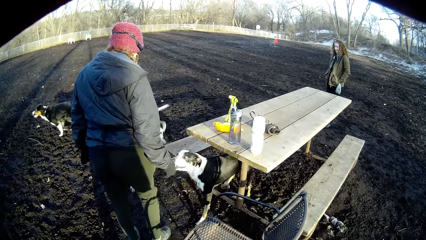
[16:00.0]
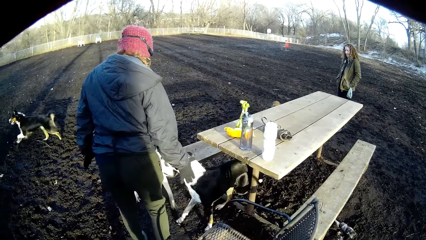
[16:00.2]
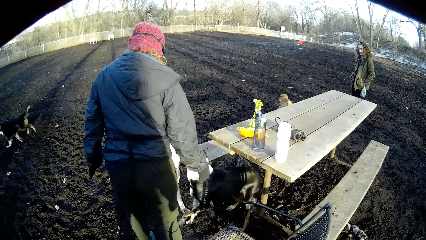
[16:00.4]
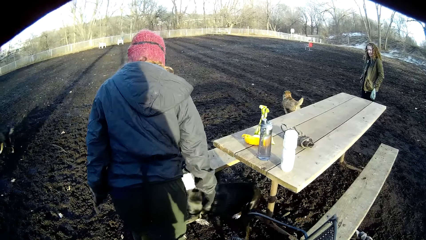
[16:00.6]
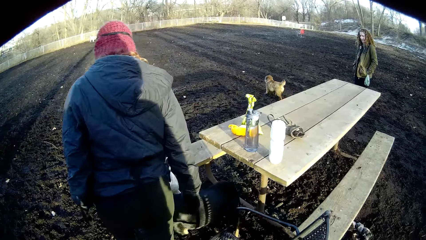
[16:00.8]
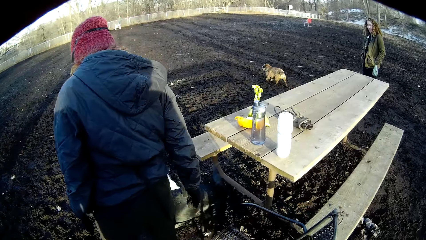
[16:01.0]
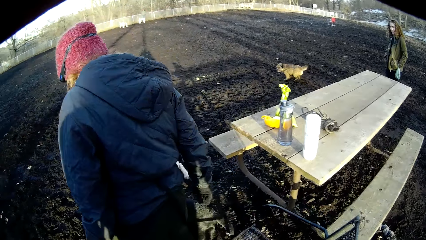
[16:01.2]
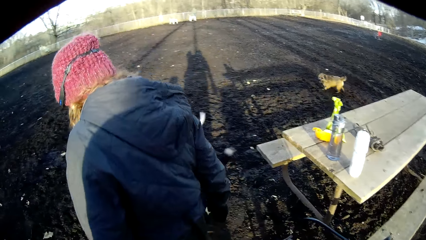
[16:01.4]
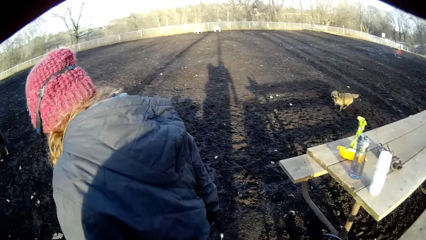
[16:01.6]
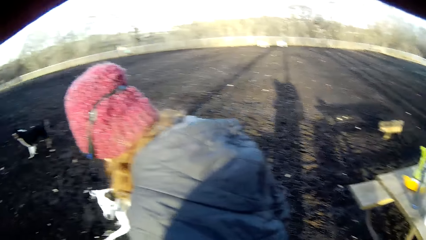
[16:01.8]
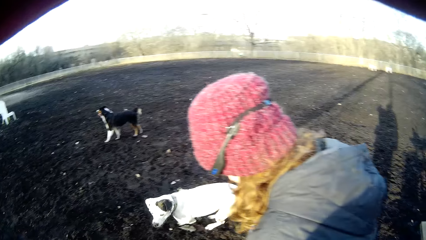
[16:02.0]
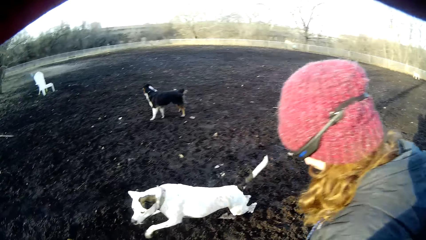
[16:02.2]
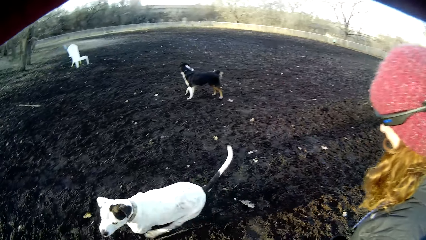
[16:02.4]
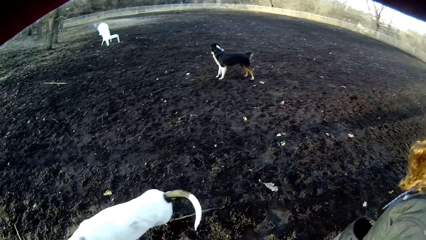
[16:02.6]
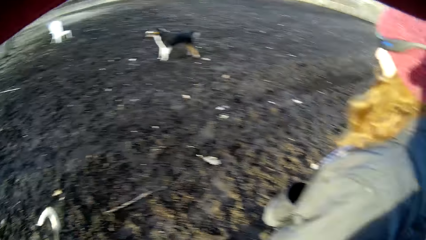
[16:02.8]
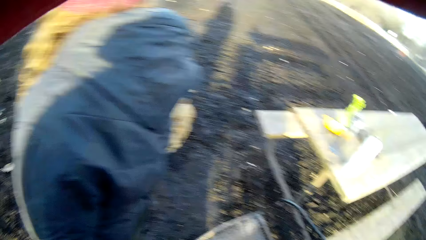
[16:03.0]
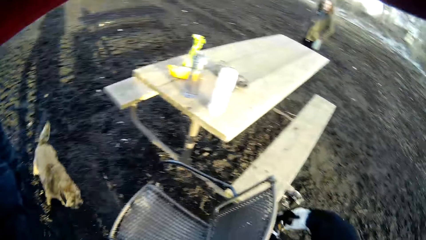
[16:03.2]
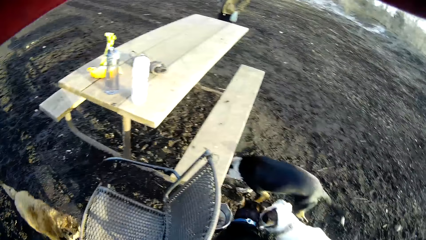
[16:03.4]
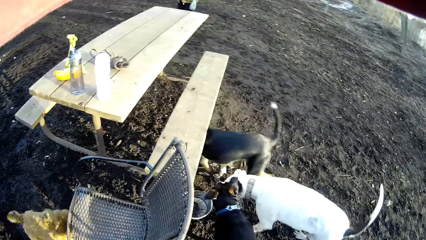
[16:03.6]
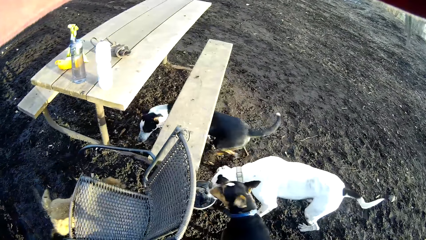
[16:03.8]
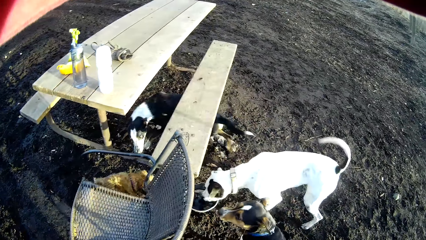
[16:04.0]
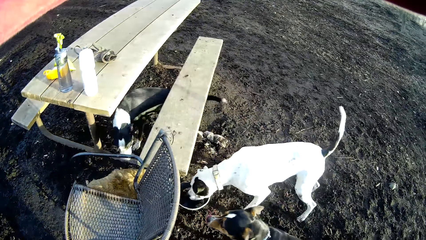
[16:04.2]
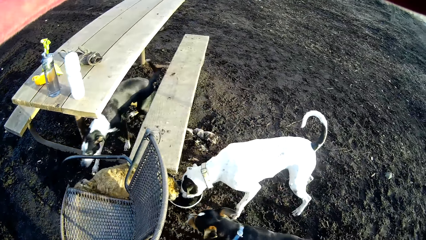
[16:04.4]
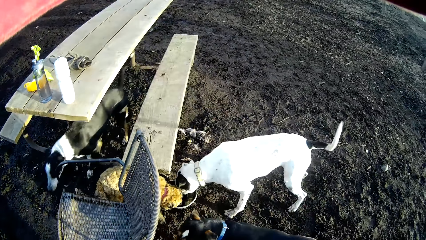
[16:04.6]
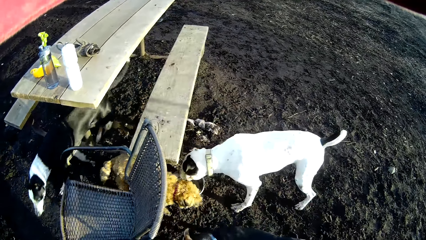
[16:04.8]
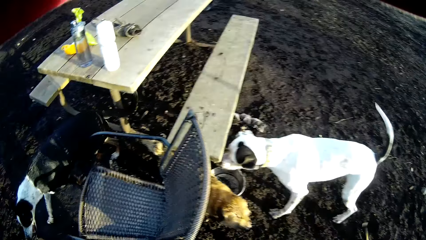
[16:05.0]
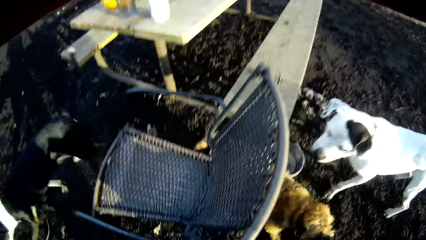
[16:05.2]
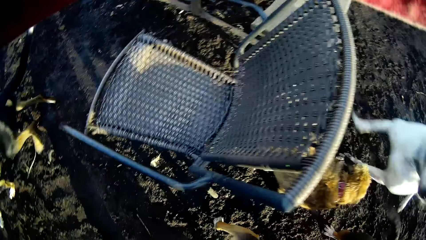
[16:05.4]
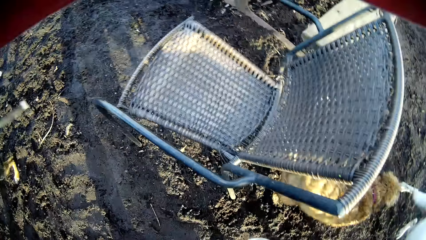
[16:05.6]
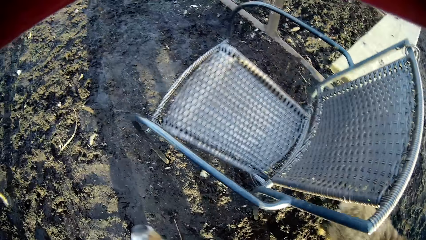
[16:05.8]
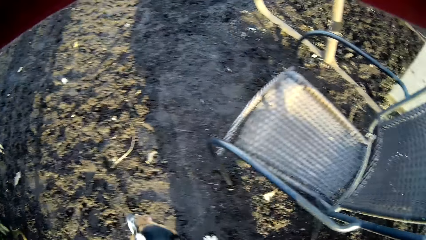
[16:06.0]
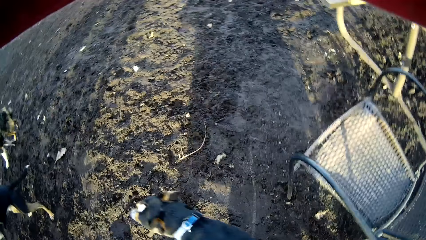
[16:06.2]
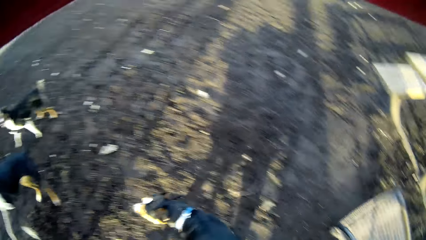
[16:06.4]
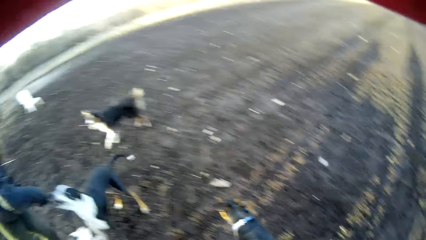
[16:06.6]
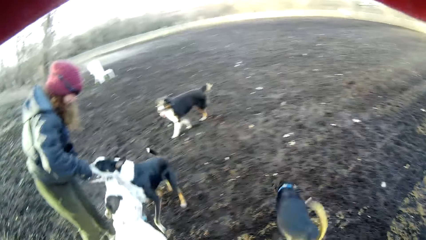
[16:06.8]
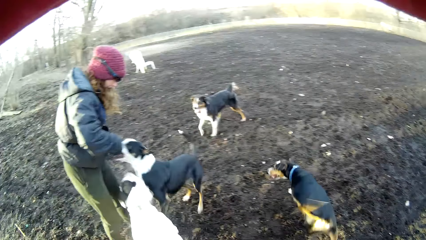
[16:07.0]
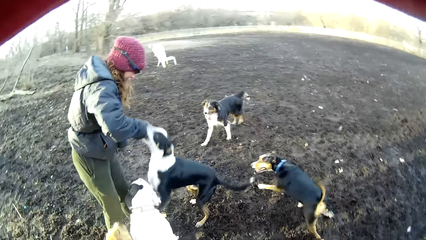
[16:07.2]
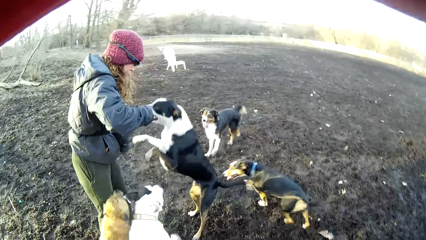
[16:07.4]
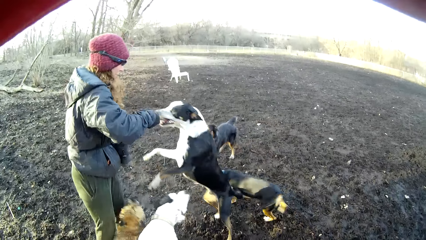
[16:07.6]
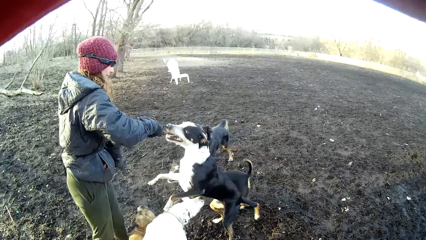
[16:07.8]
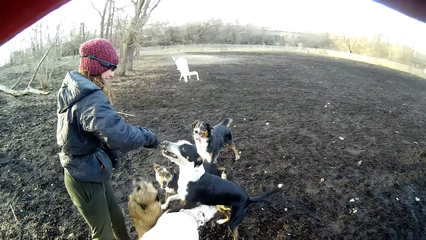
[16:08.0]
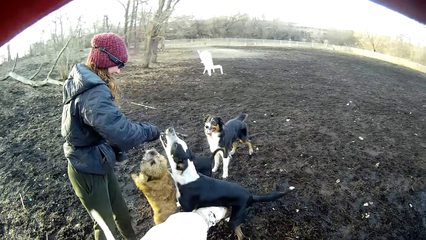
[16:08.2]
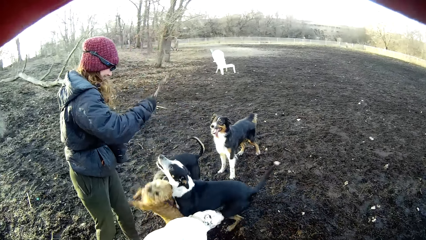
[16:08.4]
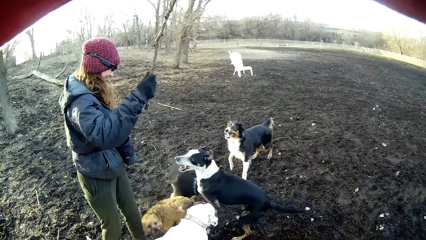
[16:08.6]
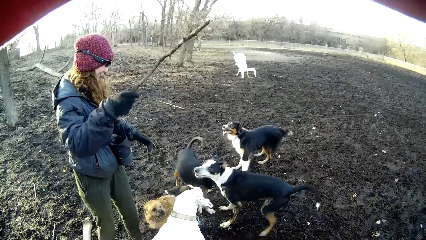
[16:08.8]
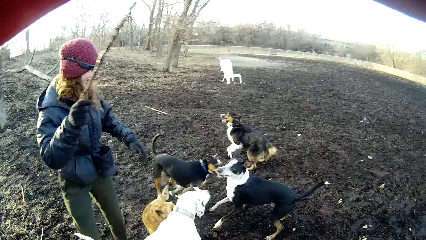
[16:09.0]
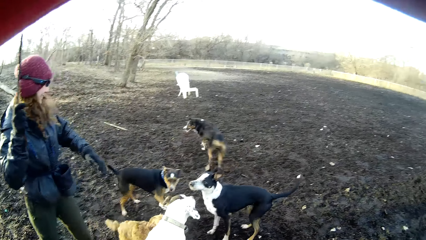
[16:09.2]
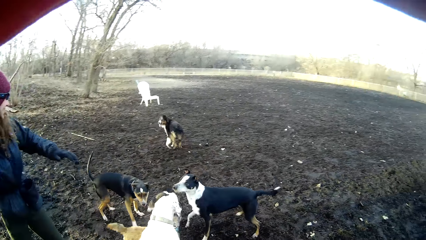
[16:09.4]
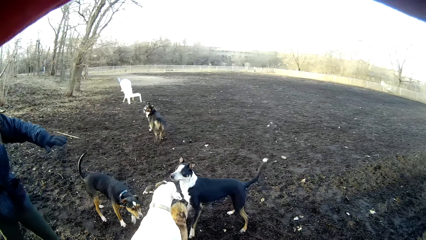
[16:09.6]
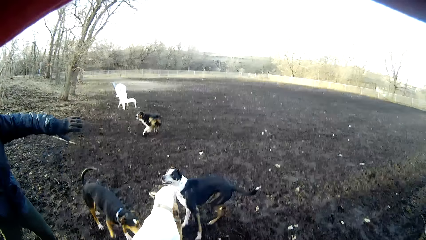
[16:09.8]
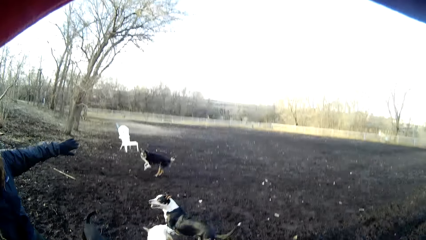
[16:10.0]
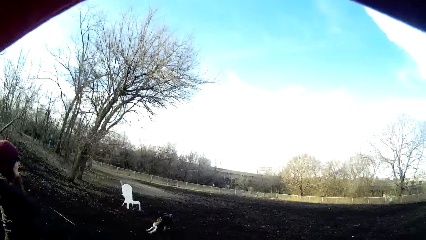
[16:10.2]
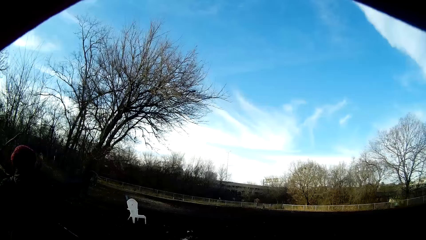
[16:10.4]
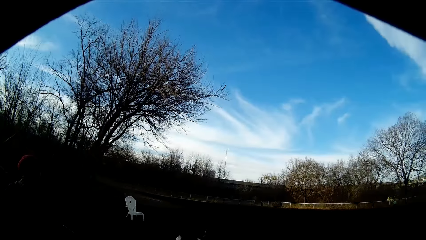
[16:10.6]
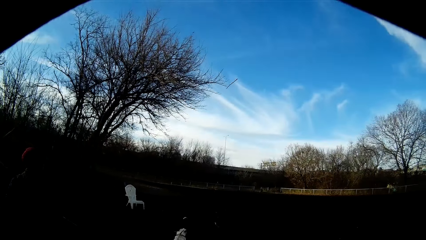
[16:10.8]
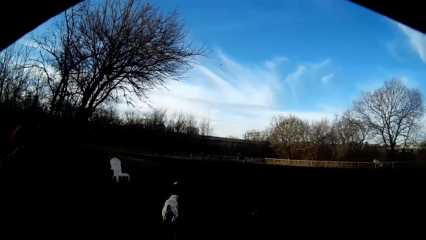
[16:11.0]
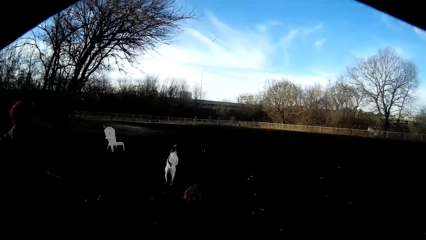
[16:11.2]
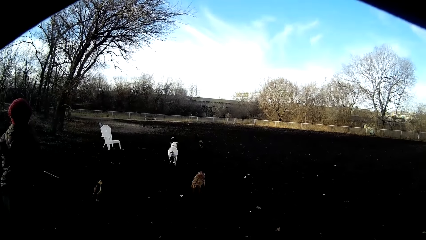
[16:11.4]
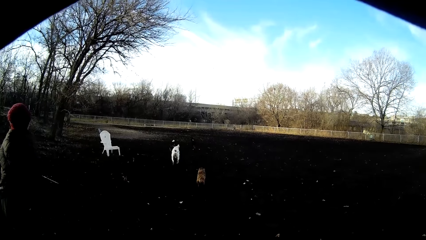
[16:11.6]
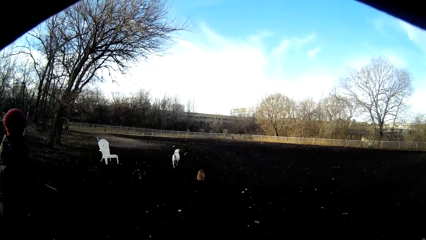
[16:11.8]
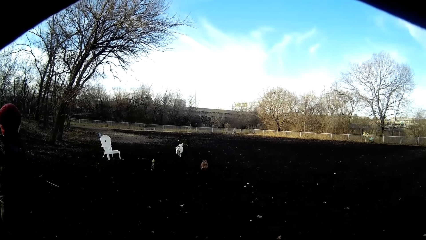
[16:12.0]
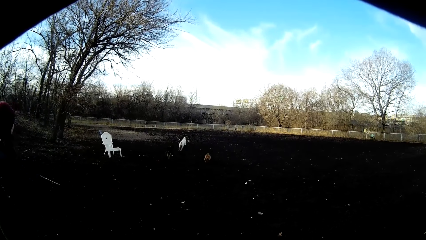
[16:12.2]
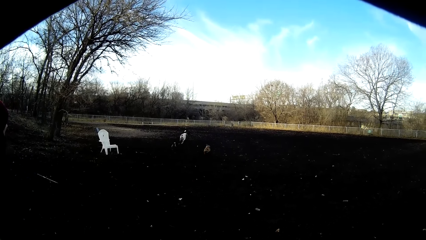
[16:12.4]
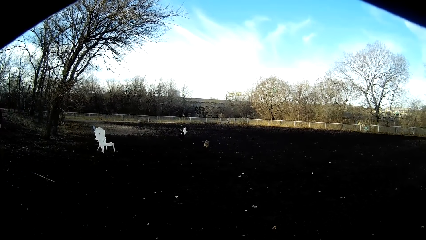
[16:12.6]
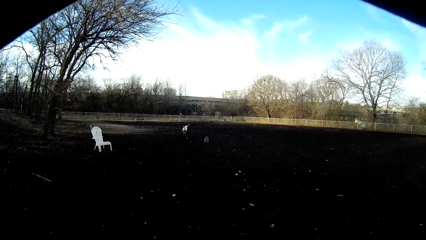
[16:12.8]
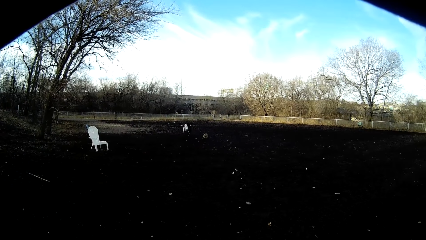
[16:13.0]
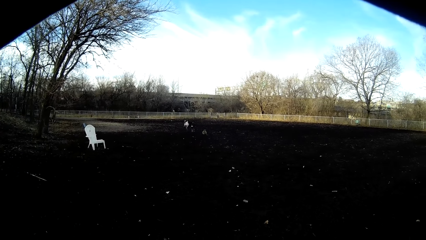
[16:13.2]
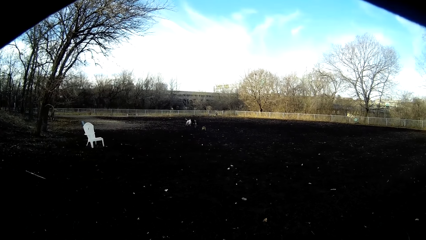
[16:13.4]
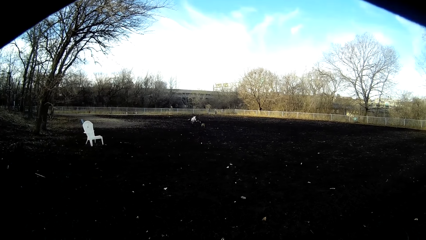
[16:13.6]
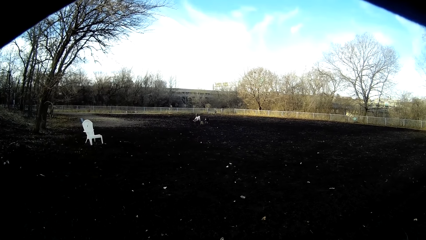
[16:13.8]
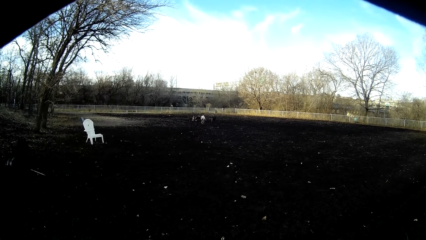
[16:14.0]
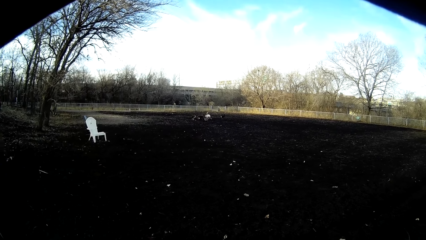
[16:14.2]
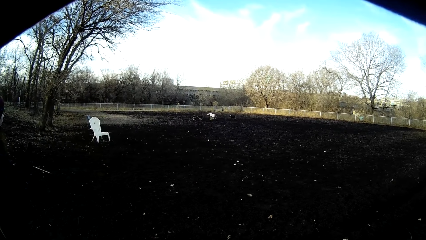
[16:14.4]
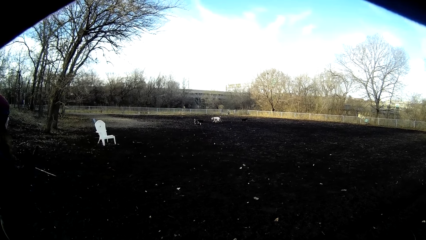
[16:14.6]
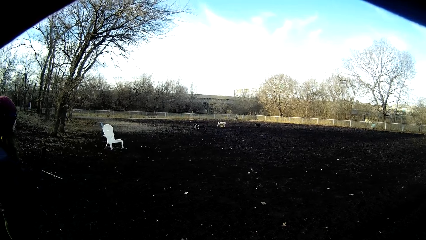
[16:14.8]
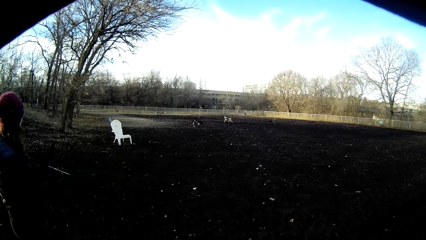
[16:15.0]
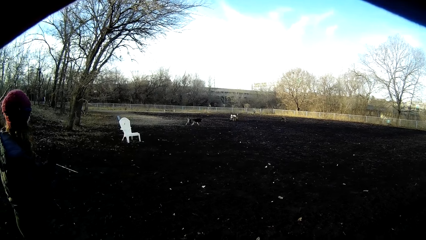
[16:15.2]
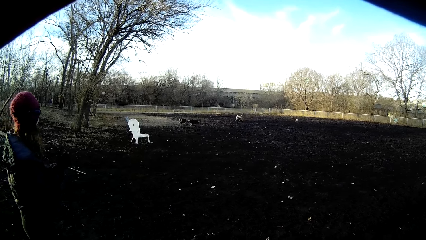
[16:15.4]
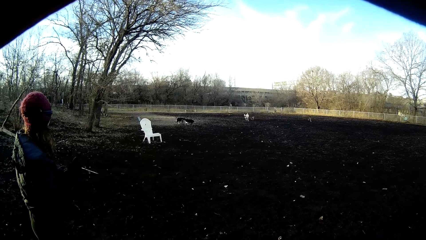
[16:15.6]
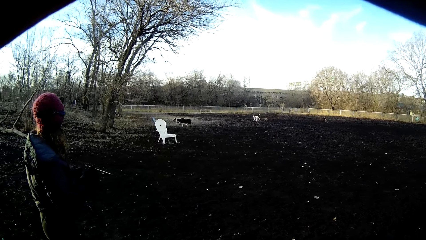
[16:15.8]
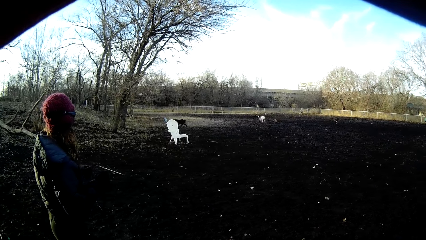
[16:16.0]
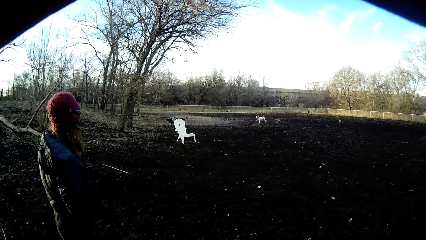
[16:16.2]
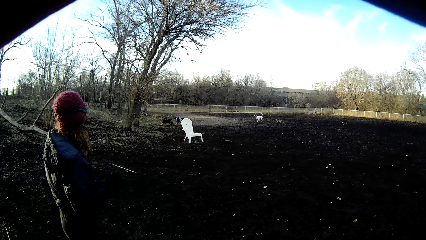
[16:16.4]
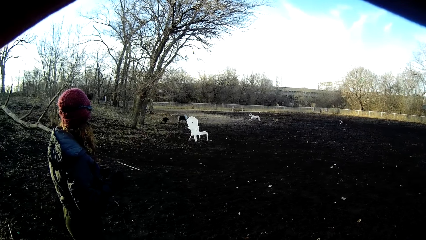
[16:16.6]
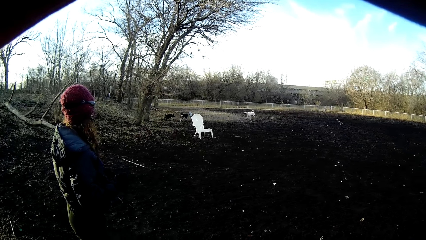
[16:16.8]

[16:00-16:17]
A woman touches a dog. The woman holds a stick in her right hand. The woman pulls the stick from the dog's mouth. The woman throws the stick. The woman rubs the hands together.
